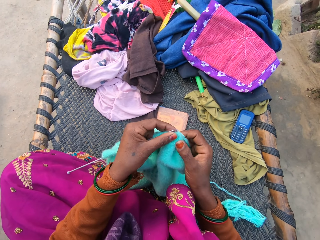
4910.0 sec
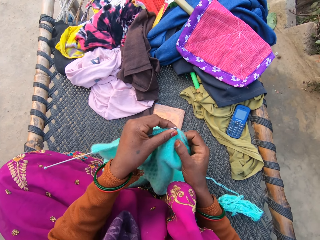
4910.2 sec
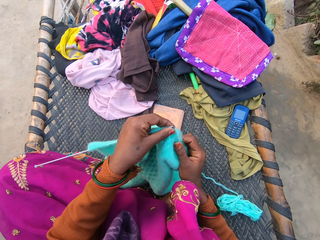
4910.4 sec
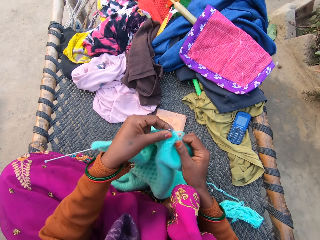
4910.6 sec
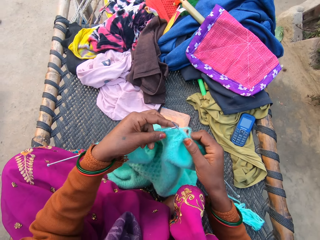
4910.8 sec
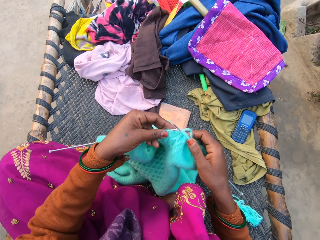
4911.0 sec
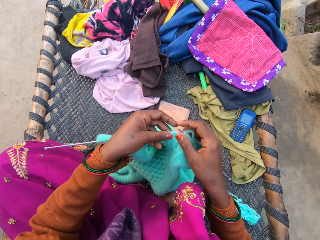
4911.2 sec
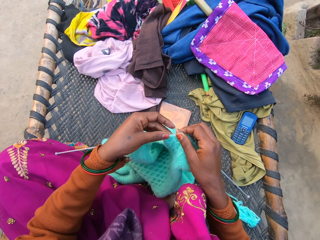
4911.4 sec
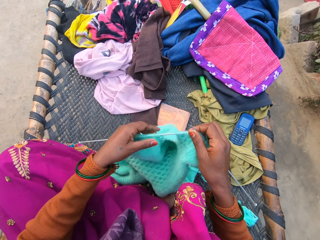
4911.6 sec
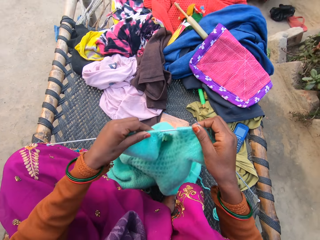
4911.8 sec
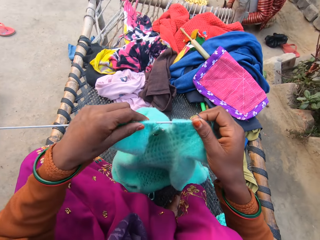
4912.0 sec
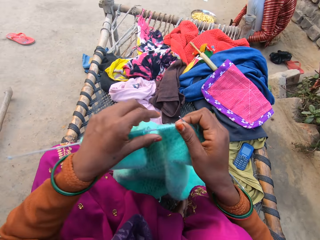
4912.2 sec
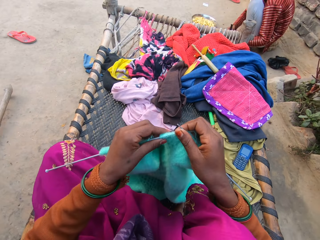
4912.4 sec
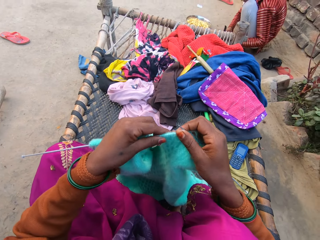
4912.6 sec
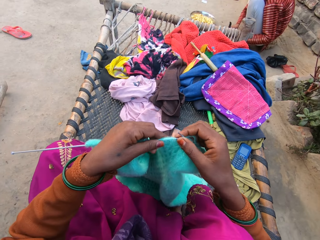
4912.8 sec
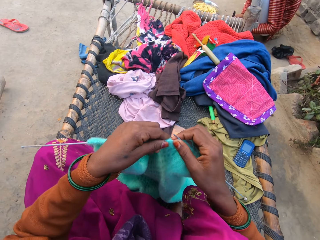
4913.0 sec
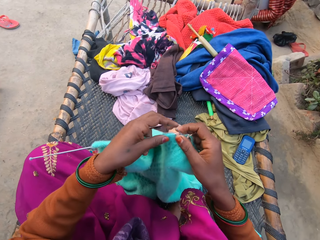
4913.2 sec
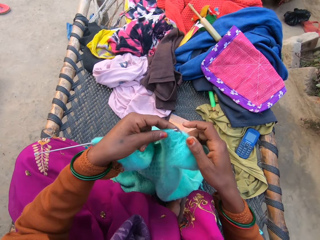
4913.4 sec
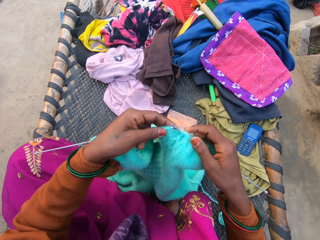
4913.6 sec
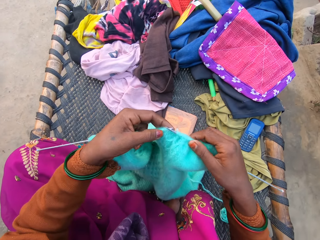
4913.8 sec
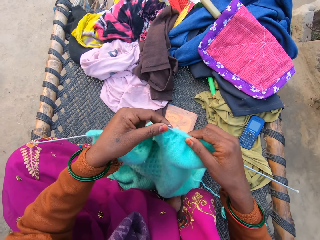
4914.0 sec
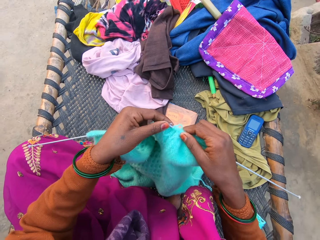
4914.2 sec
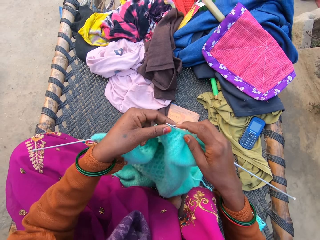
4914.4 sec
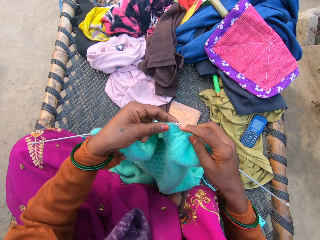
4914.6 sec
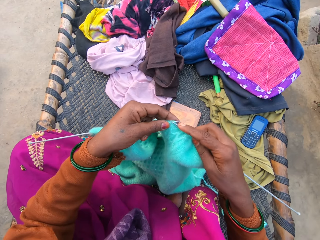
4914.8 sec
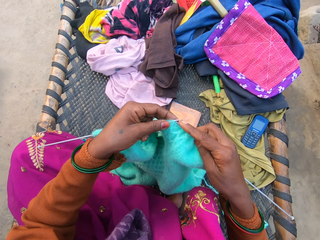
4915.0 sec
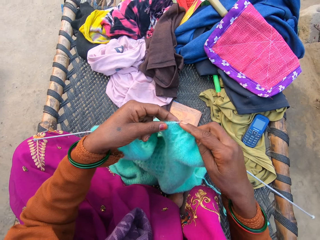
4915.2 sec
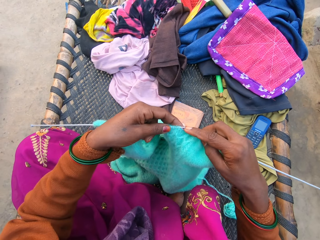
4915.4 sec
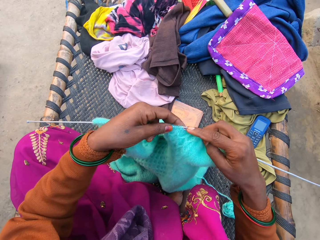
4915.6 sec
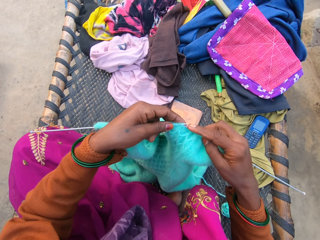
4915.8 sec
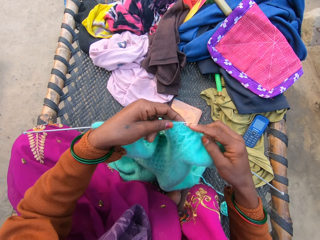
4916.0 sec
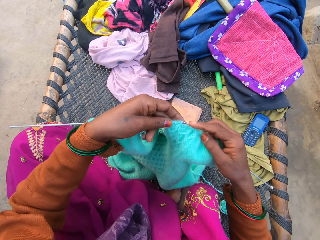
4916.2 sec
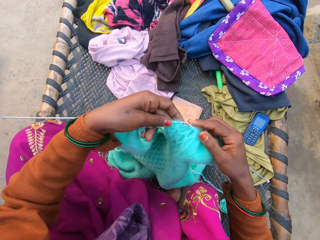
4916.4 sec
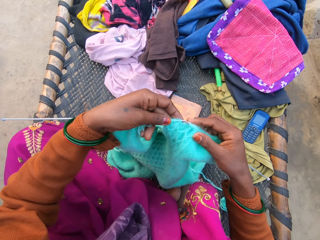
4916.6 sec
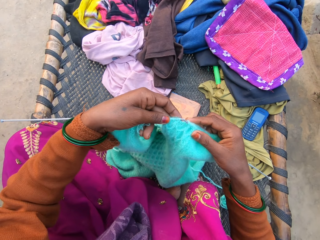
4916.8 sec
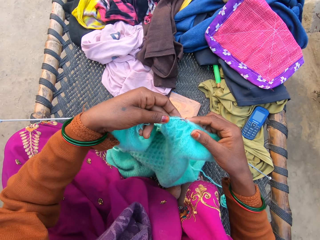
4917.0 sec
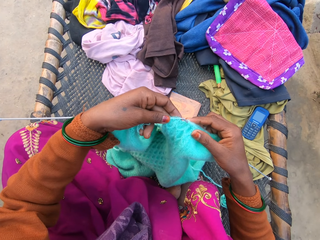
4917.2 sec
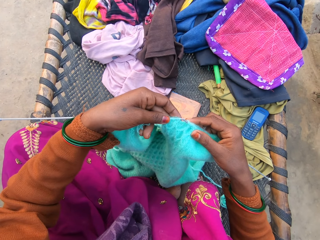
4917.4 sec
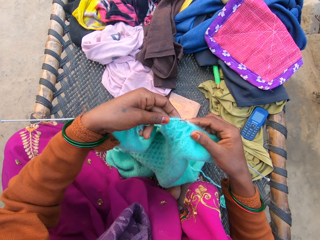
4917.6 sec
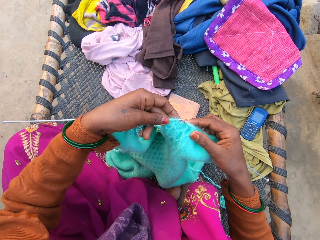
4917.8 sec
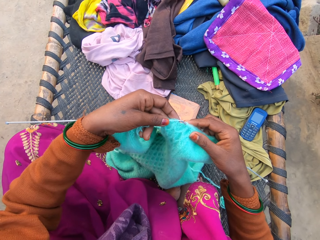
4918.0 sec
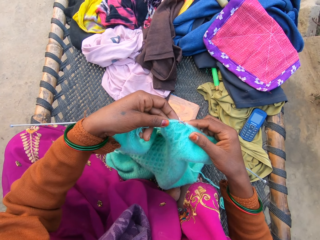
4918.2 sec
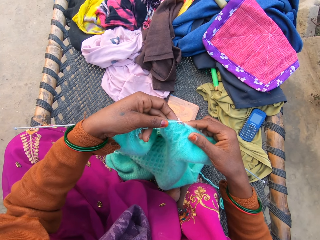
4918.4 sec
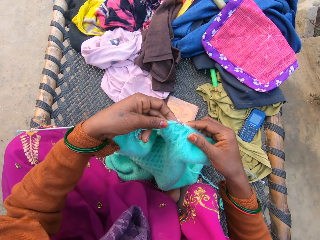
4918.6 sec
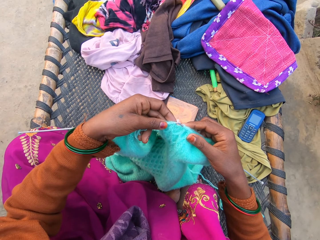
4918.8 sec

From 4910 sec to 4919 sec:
The camera wearer lifts the fabric. They knit the fabric with the knitting needle.

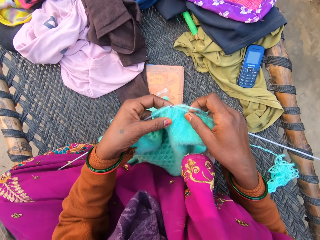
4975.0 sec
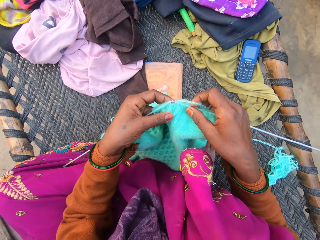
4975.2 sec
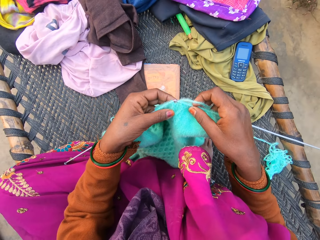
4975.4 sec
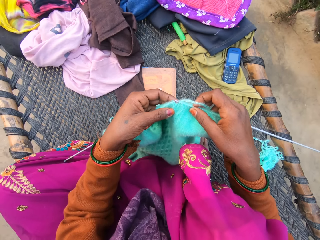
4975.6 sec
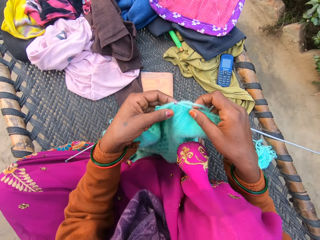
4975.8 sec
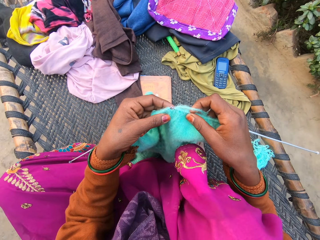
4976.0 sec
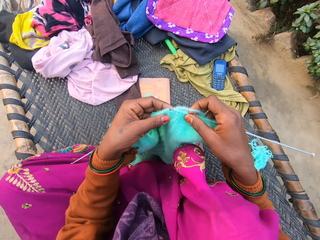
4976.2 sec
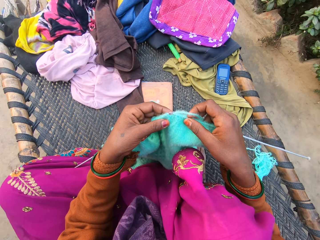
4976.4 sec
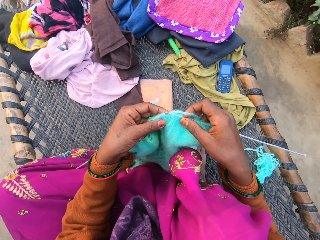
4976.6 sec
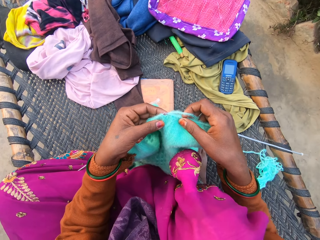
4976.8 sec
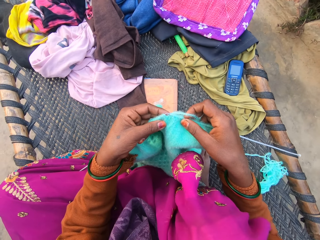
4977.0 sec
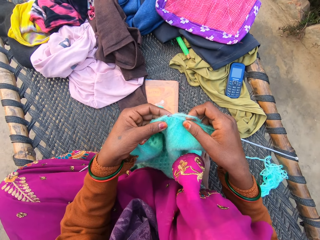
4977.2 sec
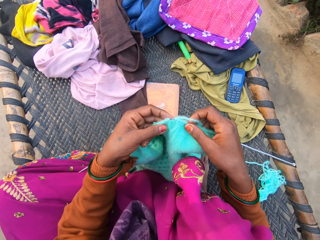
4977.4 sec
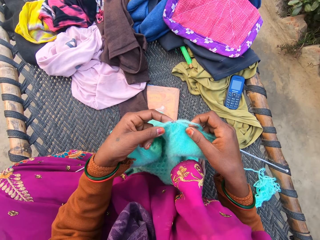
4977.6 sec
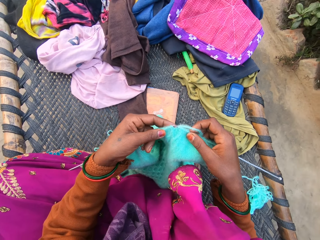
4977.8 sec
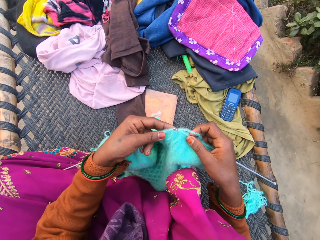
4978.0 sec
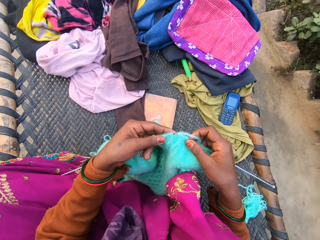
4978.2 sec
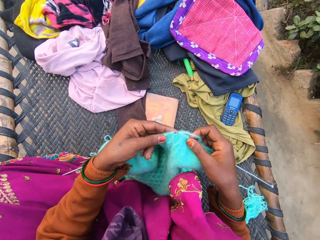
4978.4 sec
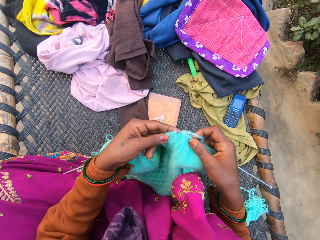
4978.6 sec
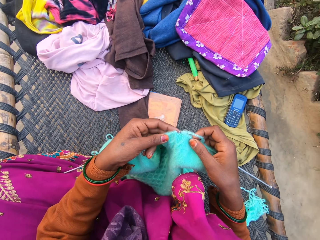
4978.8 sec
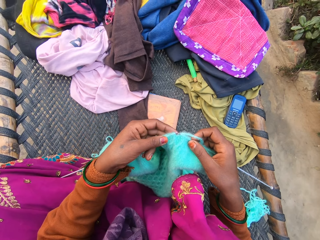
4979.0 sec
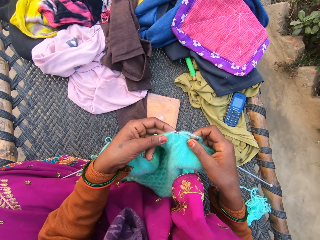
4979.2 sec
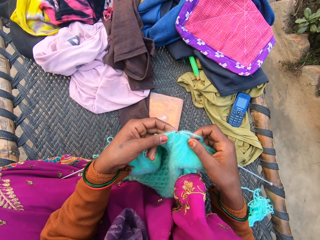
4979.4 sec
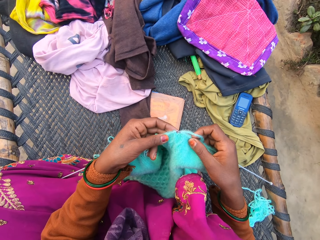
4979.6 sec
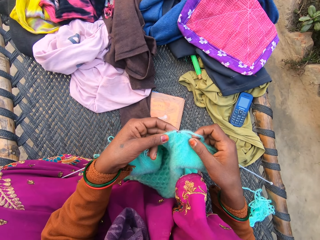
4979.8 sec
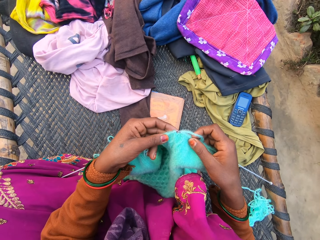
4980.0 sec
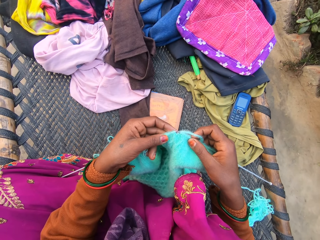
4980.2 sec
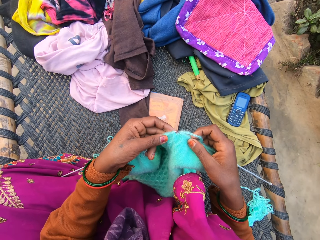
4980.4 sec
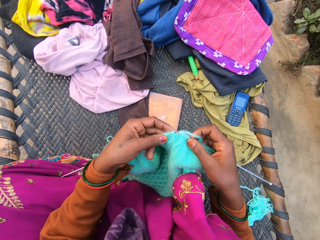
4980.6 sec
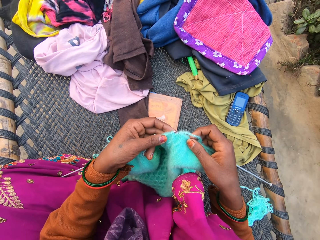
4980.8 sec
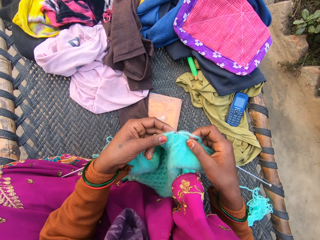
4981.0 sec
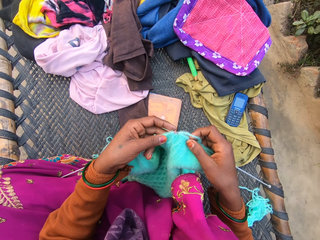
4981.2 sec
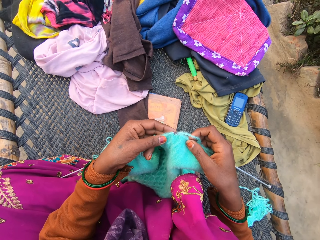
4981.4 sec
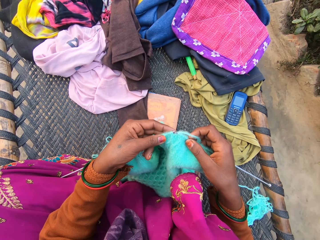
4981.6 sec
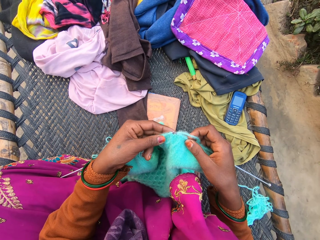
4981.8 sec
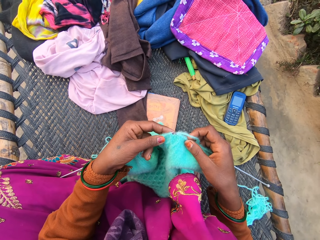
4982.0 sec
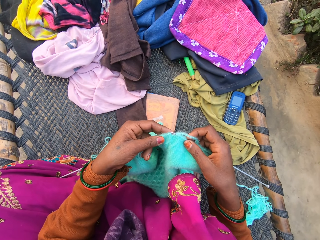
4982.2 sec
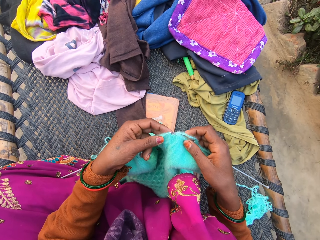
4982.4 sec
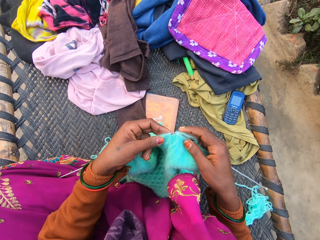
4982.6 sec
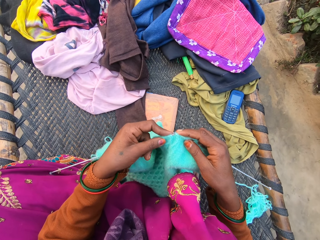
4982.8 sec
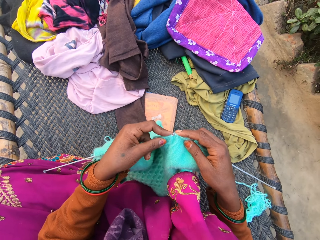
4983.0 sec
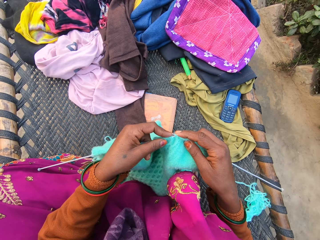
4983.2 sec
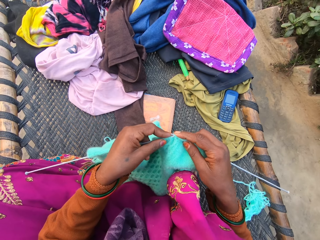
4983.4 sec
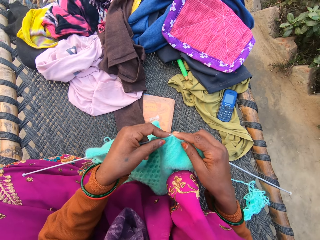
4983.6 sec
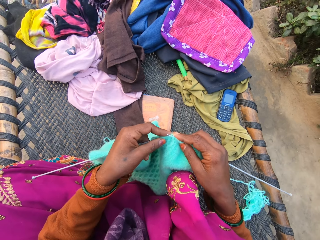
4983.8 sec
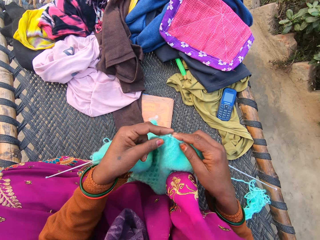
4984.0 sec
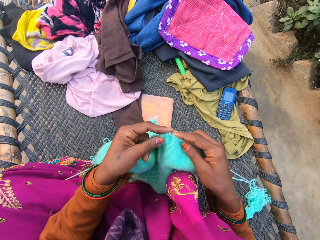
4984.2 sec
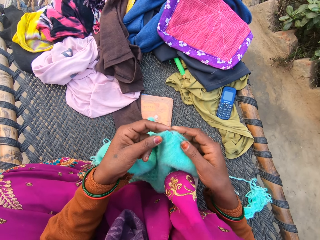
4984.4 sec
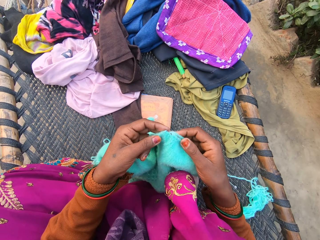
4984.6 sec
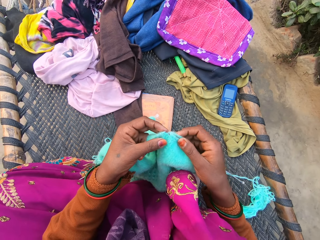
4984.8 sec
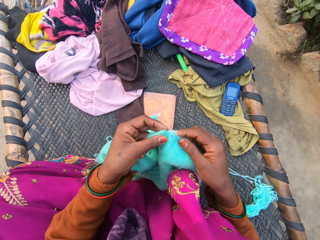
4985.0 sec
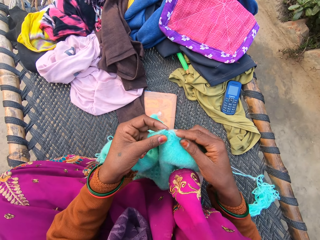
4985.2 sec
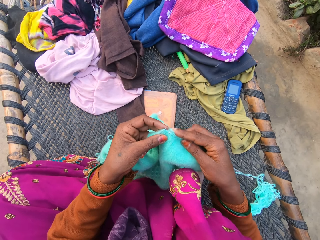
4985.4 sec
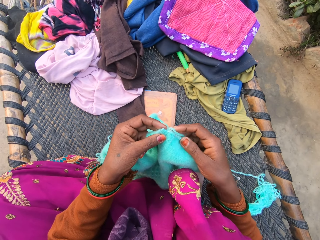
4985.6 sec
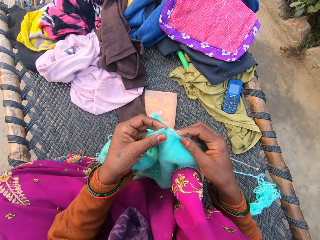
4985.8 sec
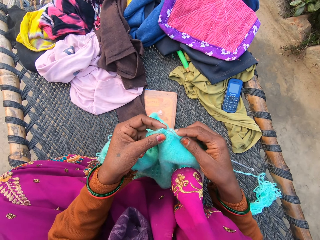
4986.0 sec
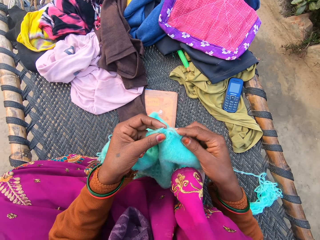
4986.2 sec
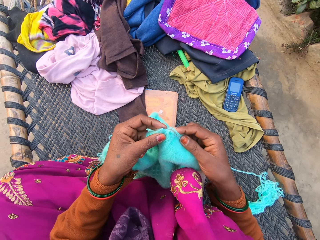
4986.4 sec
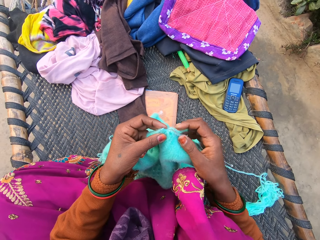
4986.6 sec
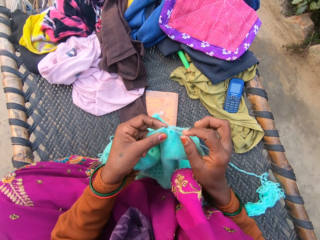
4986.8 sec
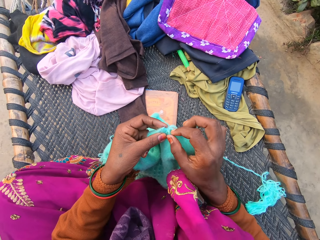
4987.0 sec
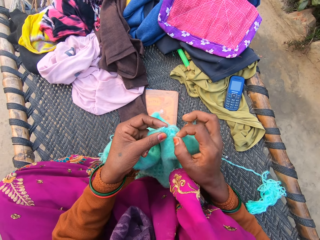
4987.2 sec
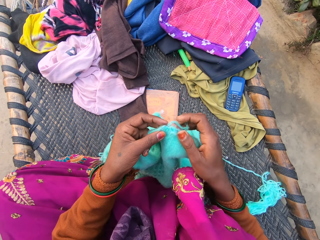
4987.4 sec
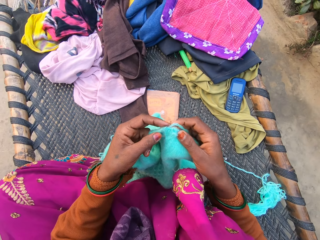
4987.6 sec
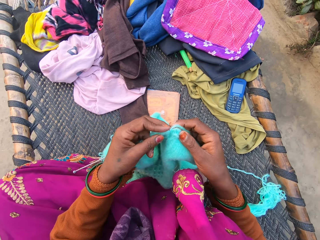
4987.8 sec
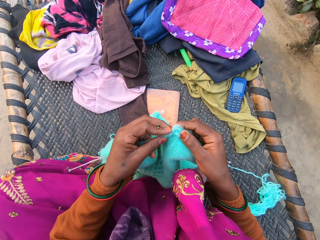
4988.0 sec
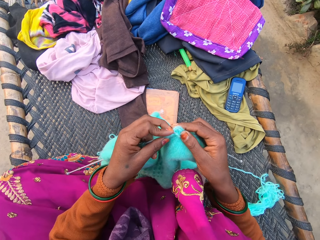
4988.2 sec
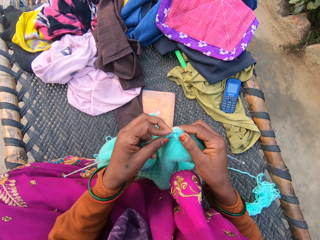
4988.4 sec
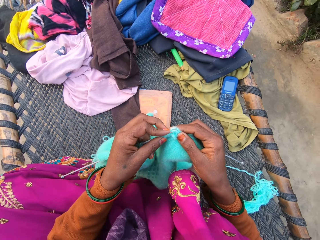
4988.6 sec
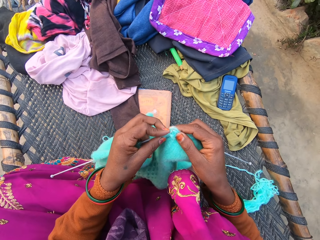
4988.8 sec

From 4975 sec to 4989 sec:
The camera wearer looks at the fabric. They knit the fabric with the knitting needle.
